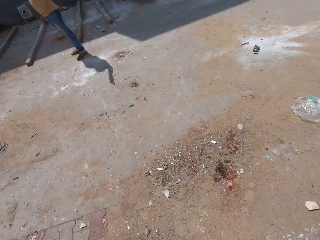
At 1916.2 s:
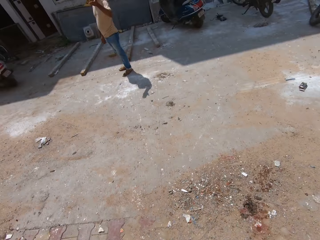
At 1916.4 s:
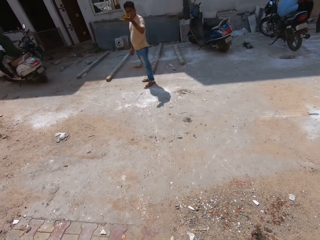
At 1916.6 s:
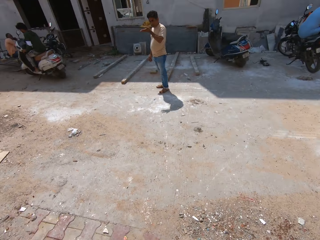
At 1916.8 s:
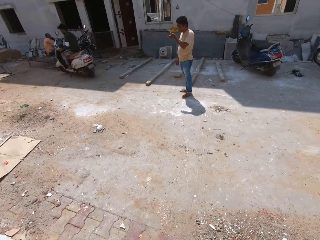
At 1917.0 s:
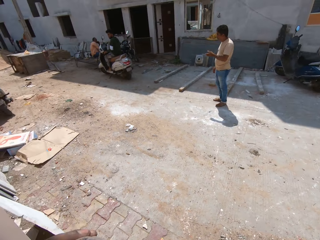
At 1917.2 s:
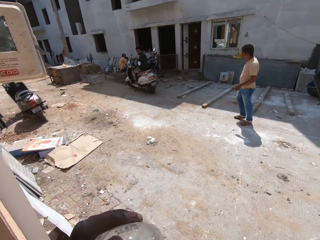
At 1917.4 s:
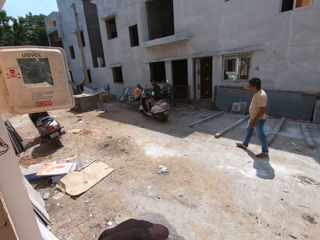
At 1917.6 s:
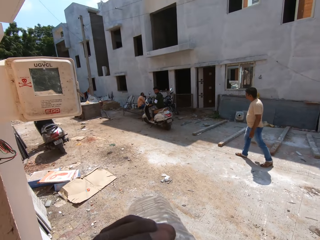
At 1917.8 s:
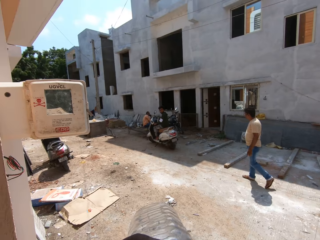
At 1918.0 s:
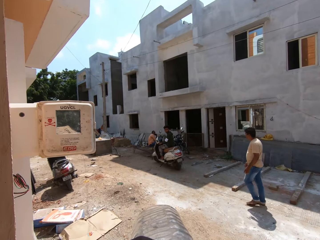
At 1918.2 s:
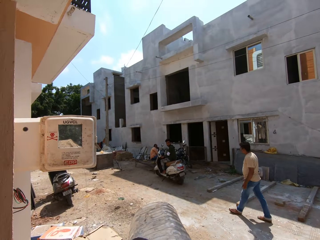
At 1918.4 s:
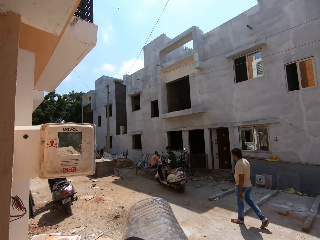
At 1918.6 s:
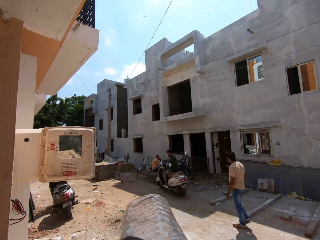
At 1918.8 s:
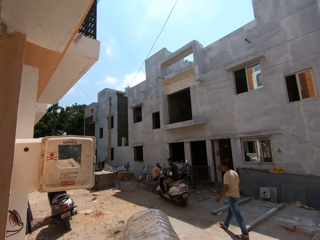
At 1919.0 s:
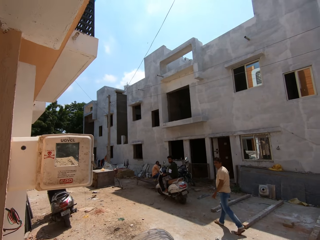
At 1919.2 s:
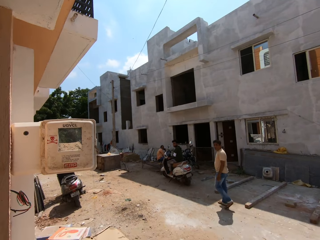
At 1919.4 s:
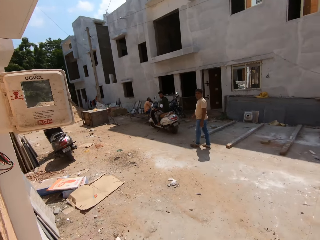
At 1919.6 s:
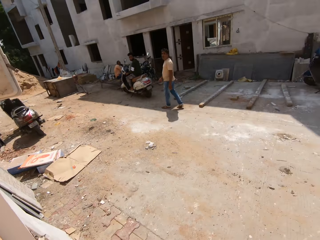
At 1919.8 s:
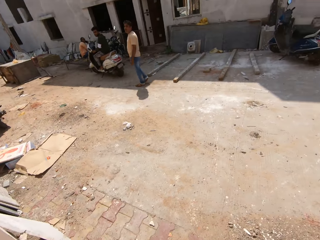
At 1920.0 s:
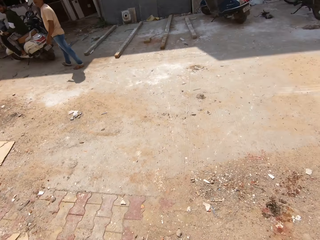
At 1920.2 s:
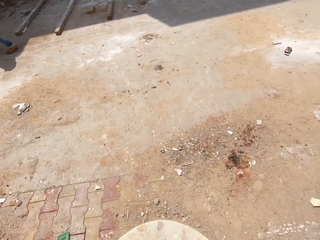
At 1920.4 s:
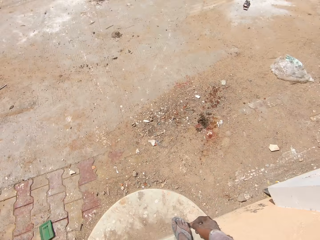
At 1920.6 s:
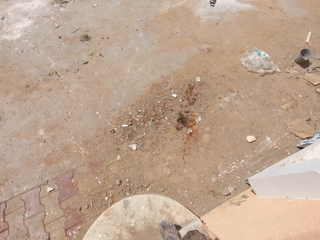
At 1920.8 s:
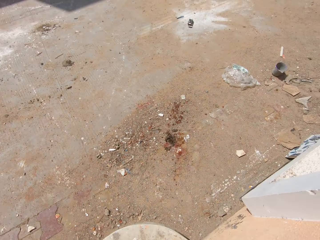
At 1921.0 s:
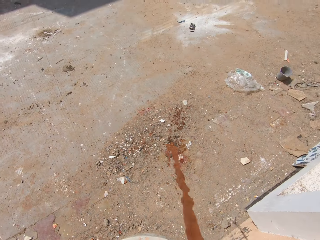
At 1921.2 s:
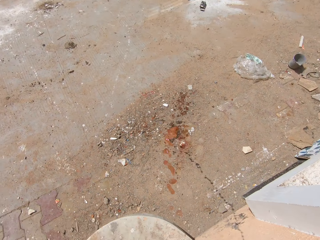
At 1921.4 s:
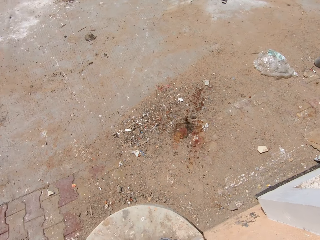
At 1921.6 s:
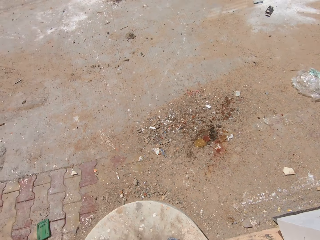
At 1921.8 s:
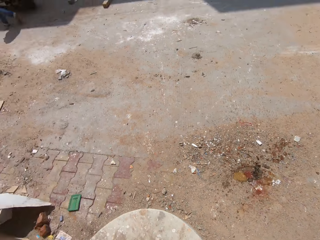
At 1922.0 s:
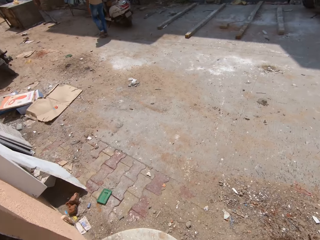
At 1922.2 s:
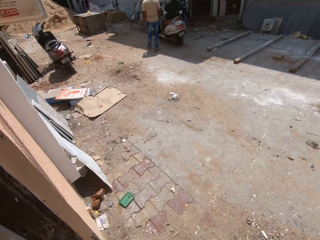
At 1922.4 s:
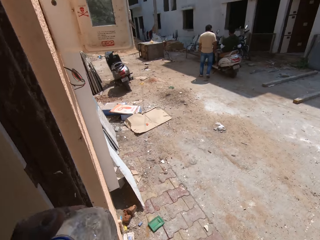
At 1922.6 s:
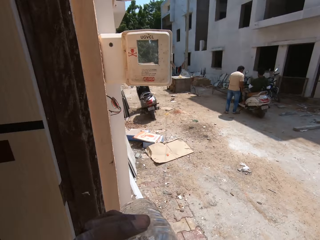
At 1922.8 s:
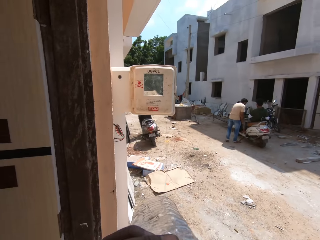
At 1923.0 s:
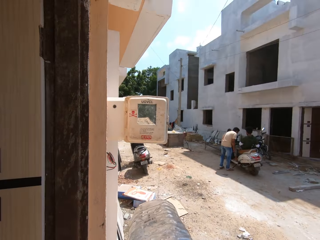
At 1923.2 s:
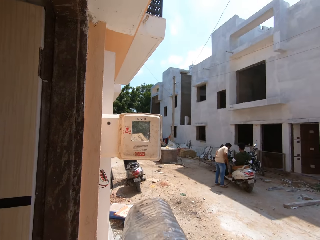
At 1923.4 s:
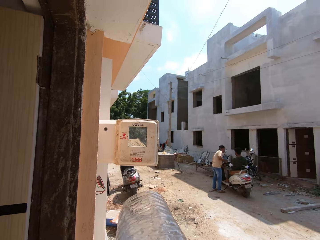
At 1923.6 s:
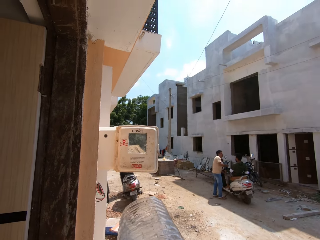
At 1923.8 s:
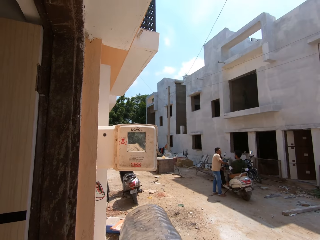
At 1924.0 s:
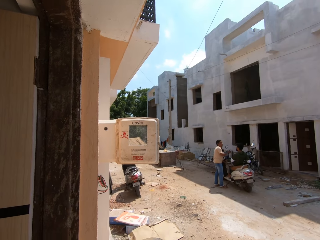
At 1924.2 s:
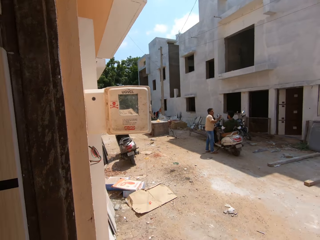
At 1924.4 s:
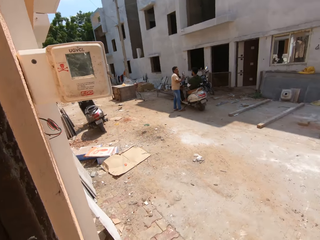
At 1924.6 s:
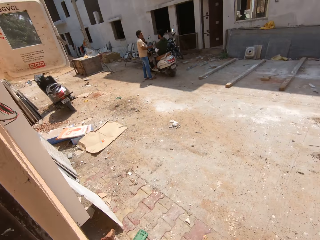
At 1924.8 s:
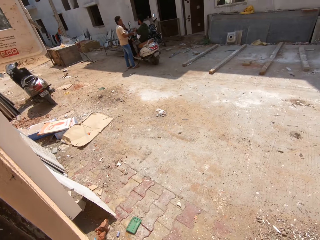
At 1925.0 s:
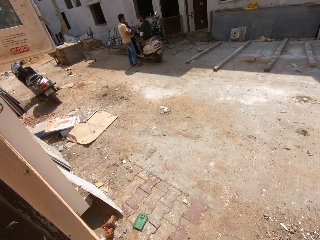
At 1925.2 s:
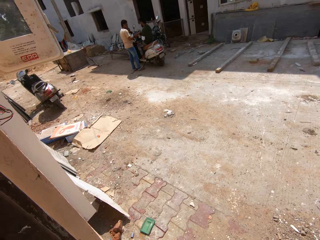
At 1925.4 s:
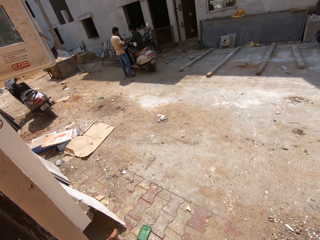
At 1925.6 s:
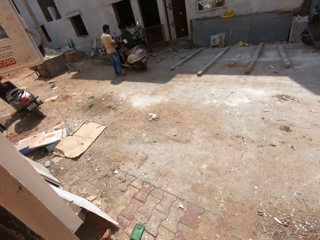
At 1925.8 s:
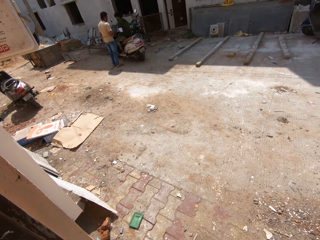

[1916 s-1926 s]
The camera wearer spits water on the ground. They look around. A person gestures. The camera wearer looks around and drinks water from the bottle. The person walks around. The person lowers a hand. The camera wearer spits water on the ground. They look around. They drink water from the bottle. They look around.
